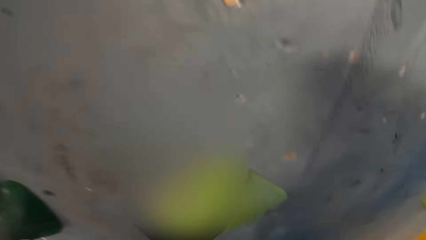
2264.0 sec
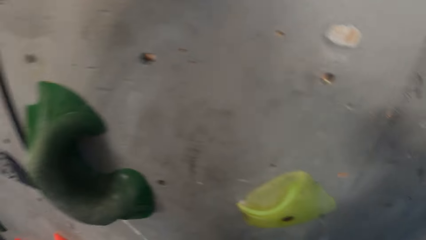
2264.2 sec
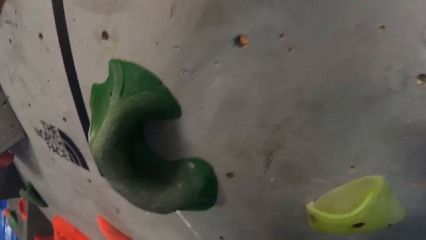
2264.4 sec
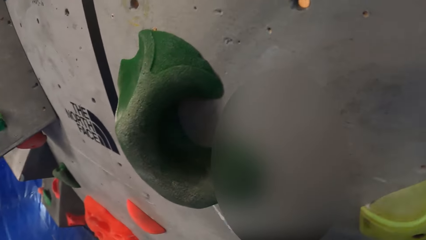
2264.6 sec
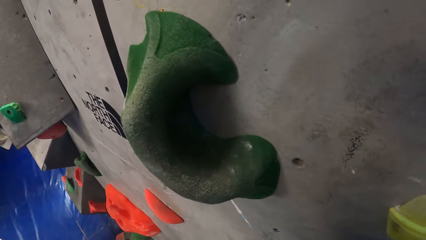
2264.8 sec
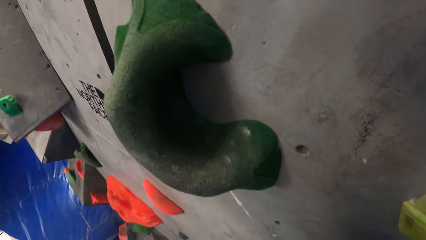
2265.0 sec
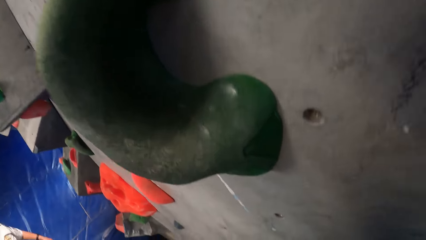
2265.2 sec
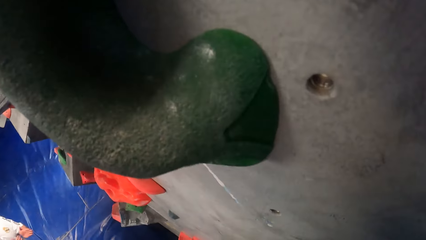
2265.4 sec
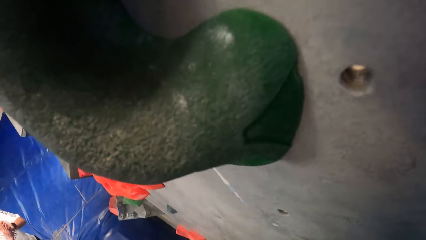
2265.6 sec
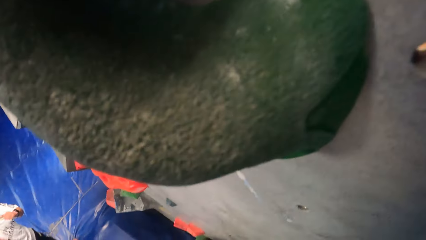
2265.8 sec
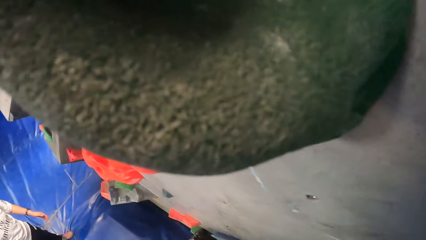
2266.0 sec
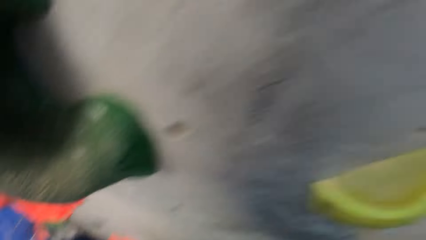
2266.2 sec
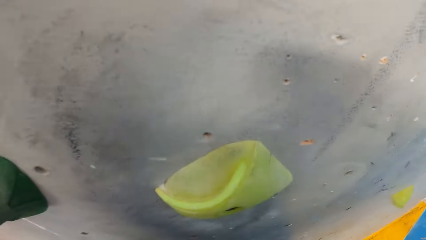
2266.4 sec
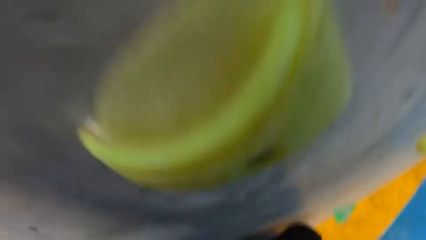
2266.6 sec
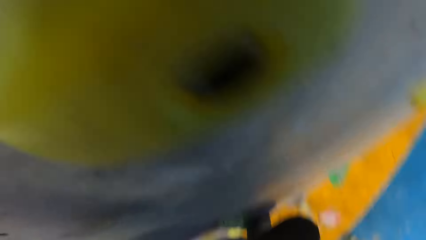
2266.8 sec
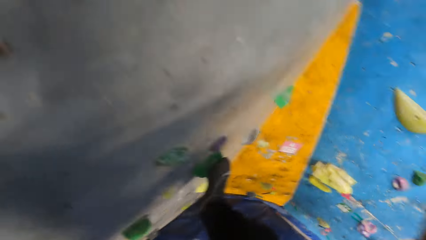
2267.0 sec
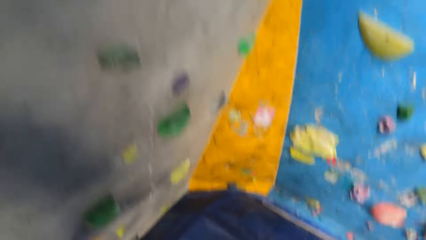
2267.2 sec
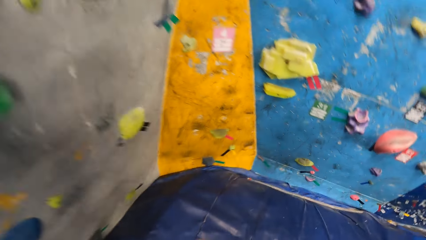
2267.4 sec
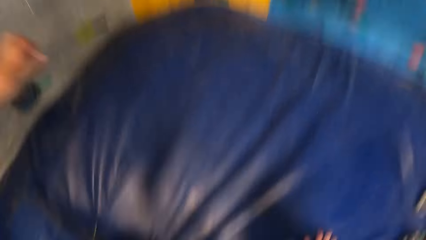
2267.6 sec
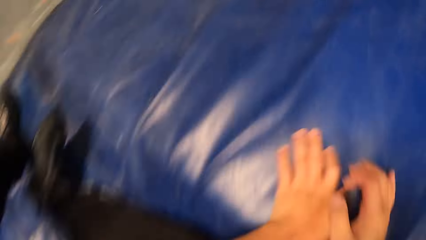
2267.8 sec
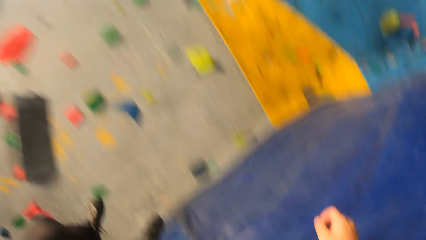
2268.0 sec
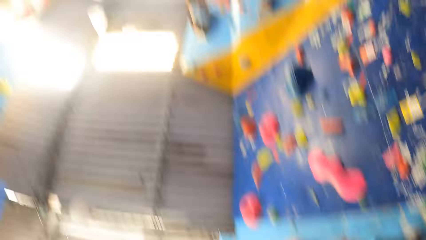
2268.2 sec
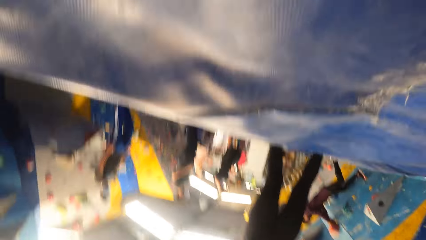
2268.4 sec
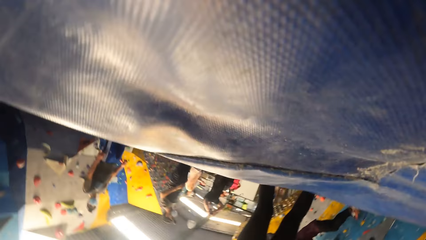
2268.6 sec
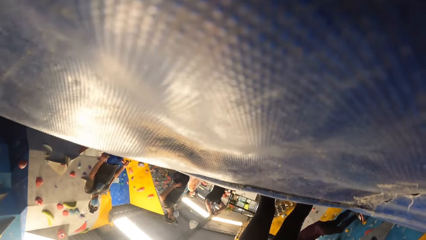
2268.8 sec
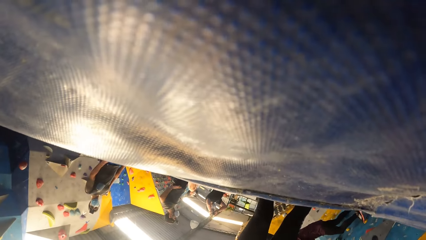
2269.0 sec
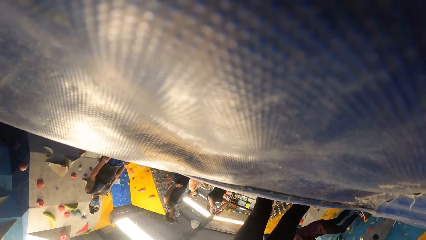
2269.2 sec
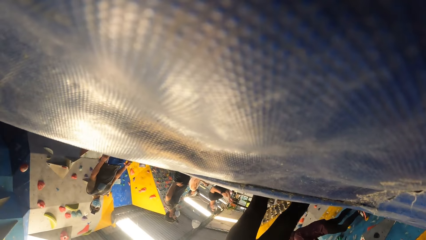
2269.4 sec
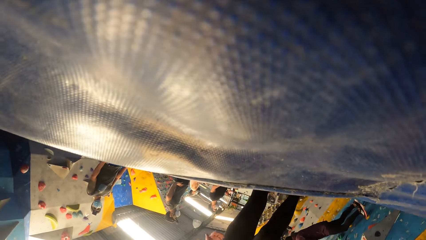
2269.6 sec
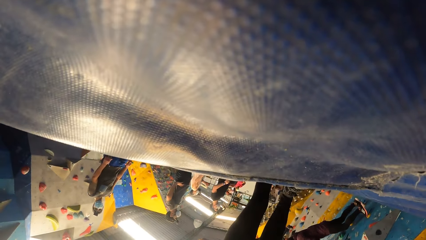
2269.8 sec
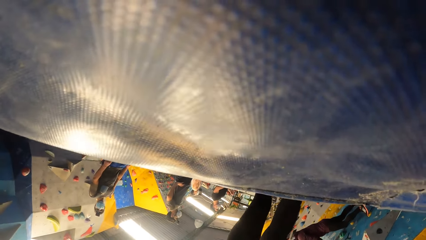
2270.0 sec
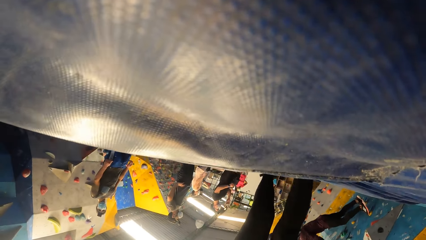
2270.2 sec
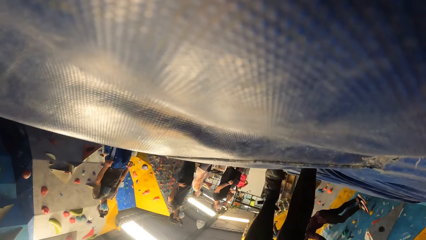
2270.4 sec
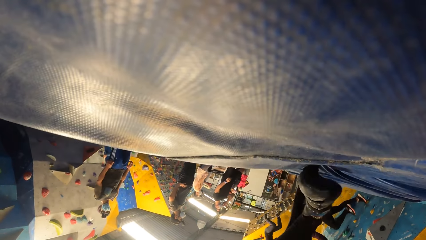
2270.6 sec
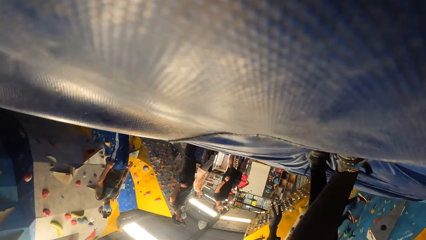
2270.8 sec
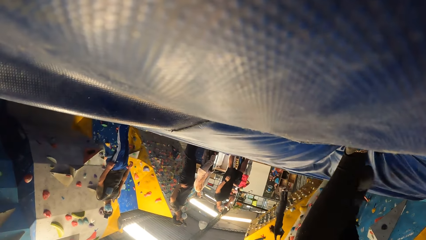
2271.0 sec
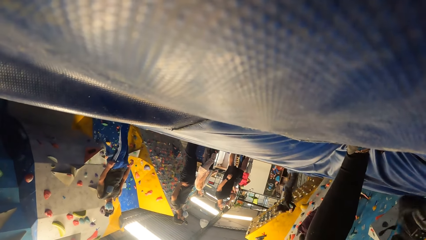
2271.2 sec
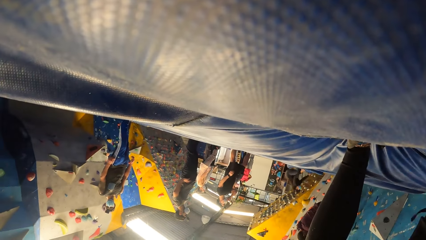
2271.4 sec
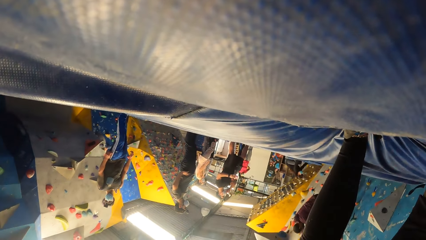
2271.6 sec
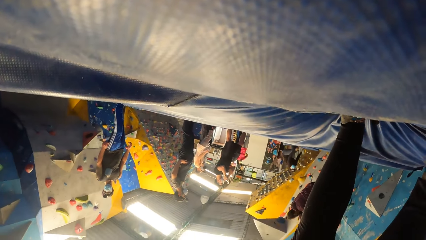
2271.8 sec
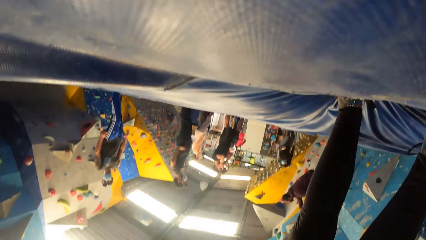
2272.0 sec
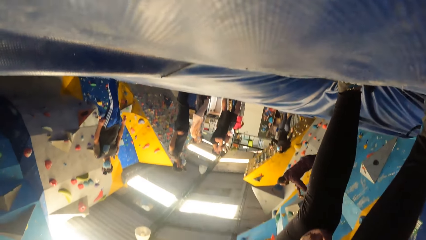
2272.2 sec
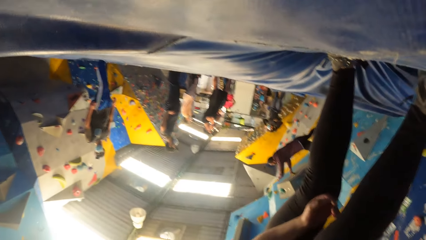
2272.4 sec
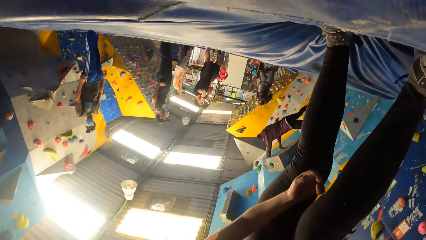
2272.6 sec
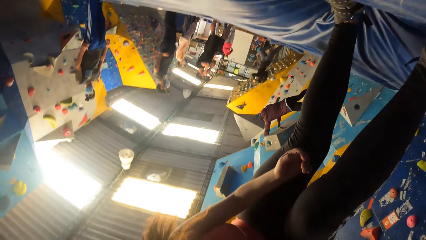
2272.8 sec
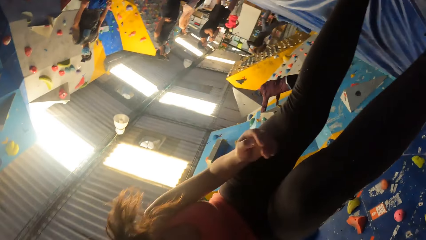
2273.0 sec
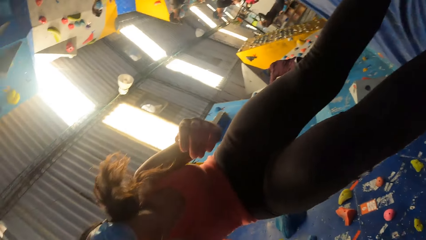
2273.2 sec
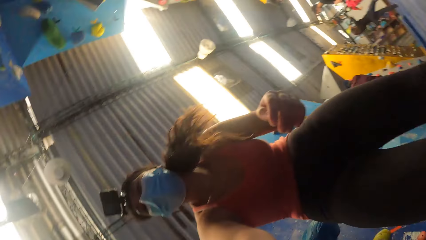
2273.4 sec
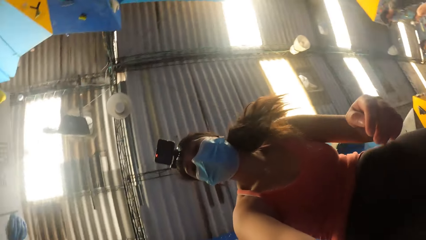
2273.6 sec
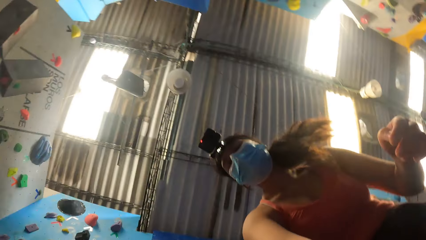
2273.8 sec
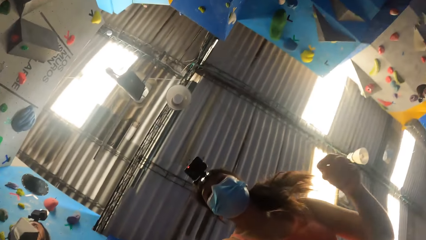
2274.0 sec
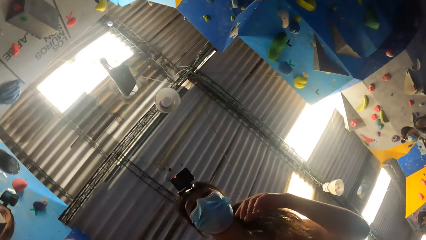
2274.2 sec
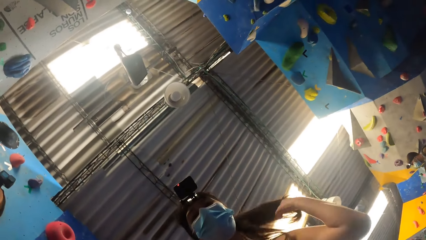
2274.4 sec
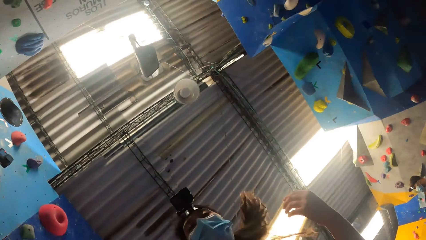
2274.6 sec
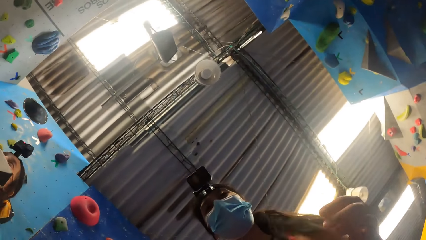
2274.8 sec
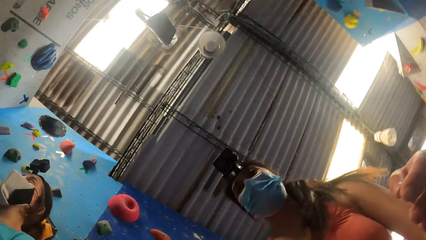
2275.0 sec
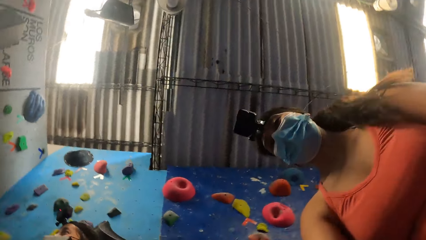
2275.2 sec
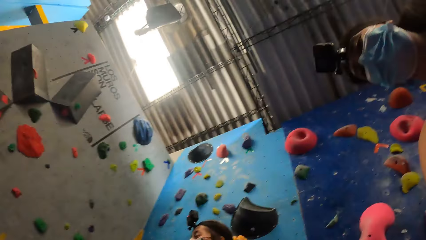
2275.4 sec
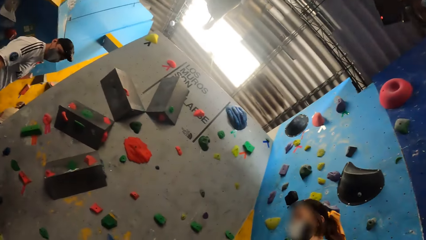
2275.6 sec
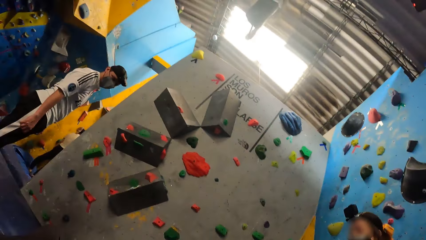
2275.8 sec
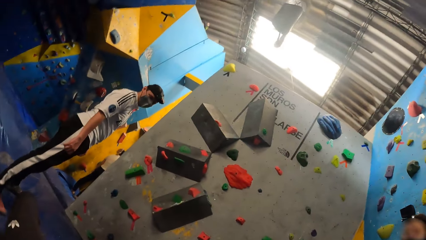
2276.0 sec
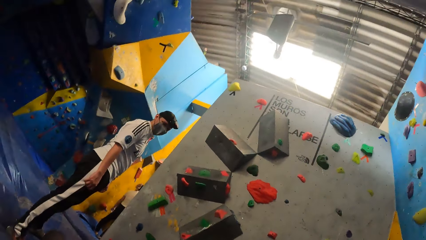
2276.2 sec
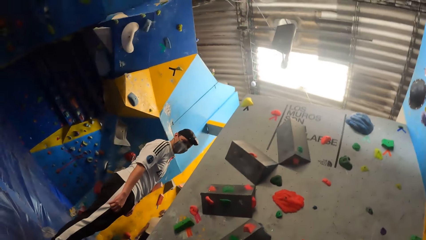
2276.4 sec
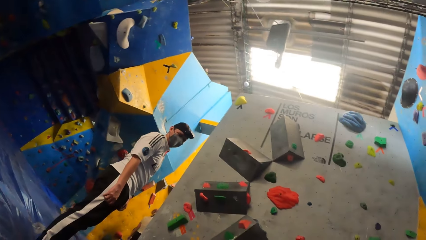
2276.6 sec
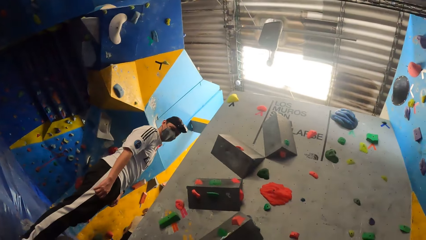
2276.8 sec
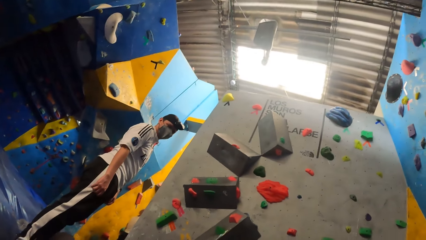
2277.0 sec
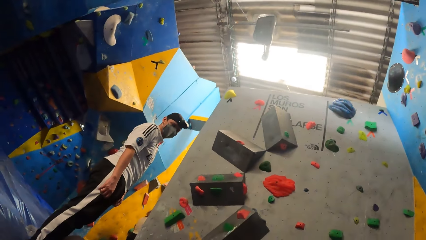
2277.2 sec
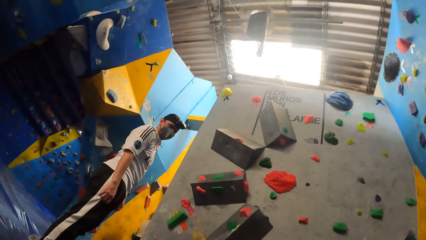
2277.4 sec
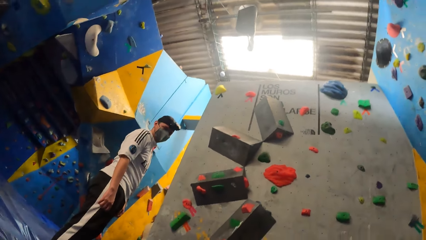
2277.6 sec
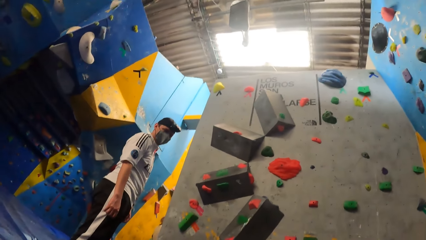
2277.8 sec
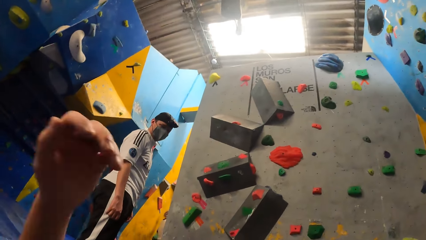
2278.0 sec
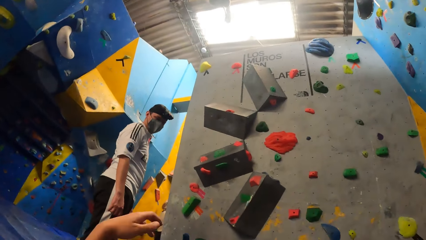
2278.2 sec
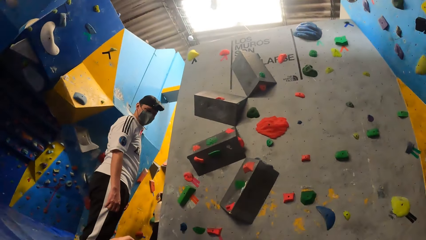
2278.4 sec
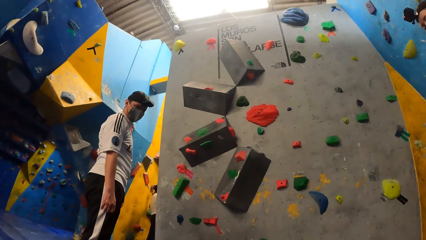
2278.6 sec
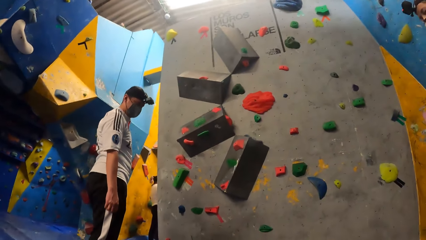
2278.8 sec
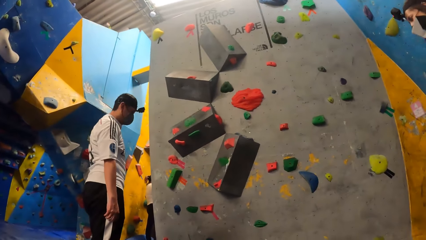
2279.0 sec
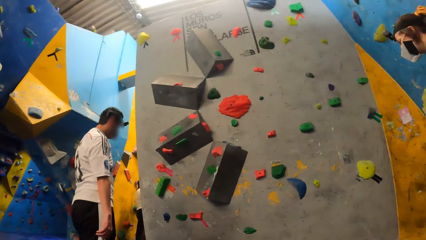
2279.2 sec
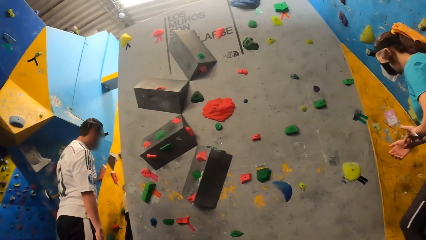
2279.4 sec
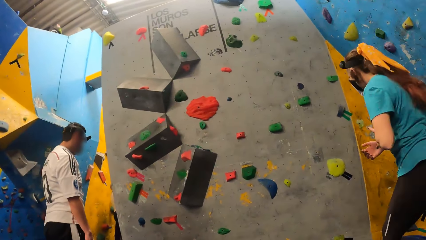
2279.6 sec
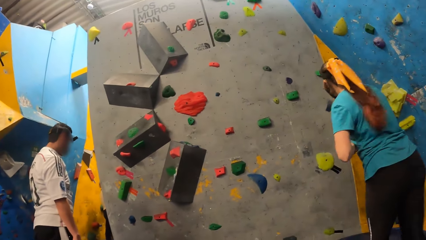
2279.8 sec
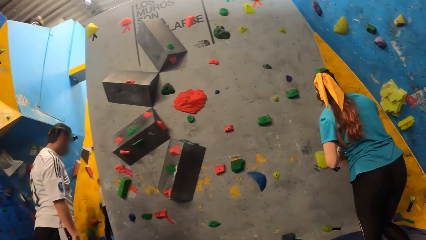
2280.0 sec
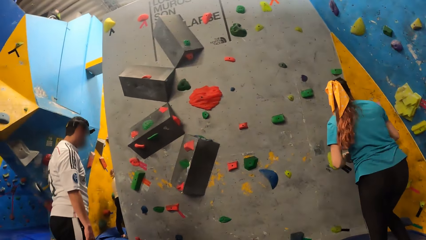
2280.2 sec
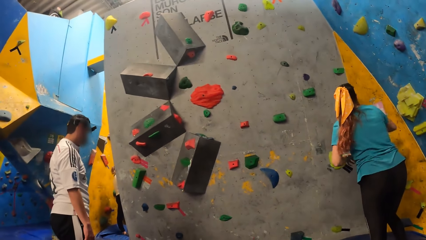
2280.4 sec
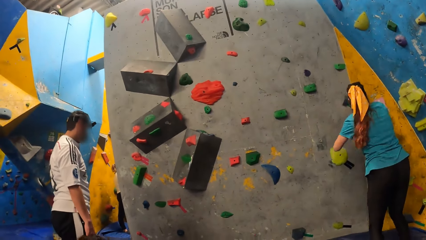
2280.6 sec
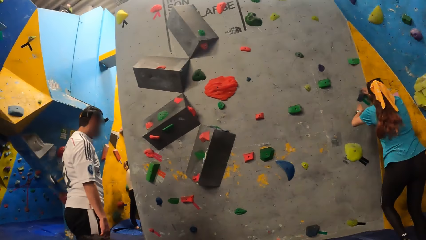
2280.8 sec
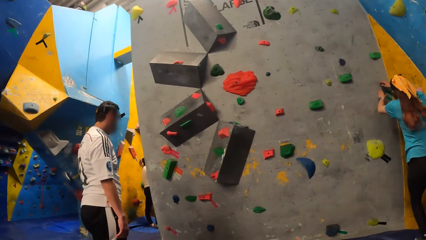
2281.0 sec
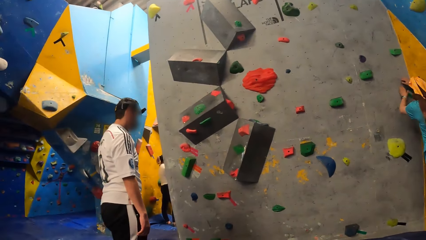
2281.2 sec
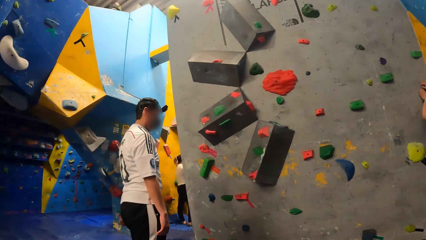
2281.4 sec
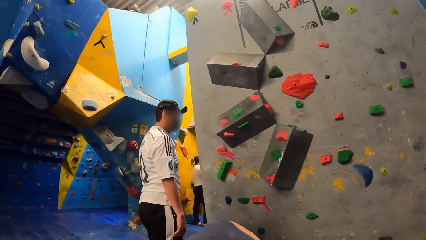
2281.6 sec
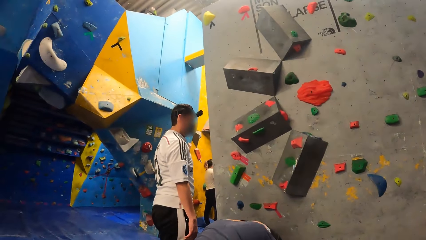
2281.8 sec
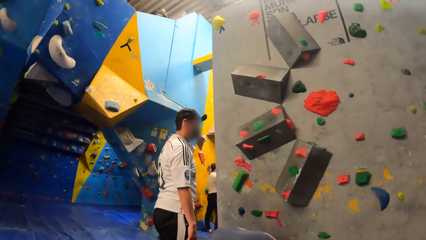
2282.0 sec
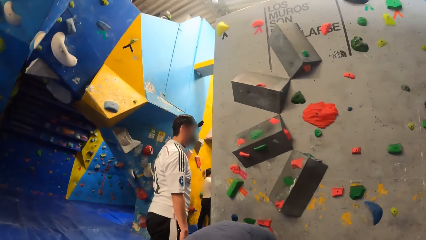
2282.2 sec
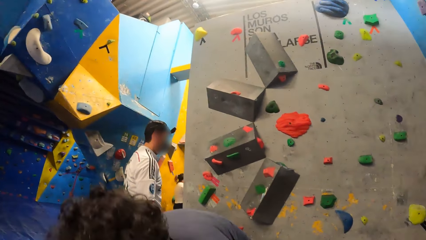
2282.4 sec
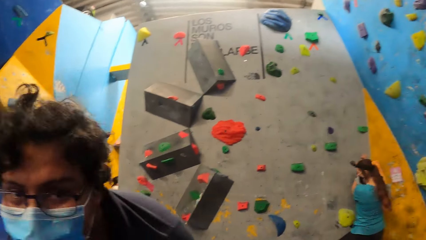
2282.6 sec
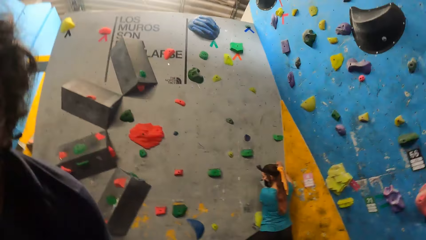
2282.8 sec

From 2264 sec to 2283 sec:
The camera wearer jumps down from the wall. They climb down the Revit climbing wall. They look around the room. They interact with a woman. Another woman moves to the wall. The other woman climbs the wall.
